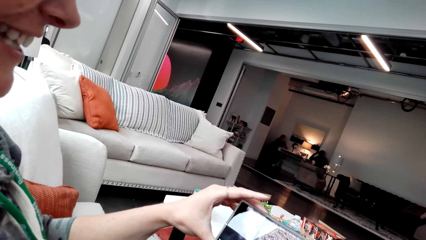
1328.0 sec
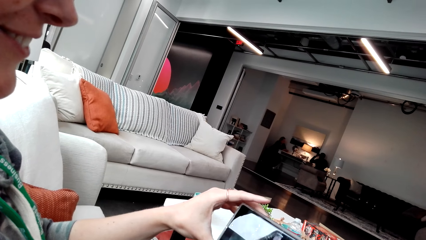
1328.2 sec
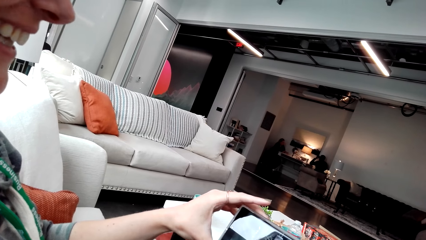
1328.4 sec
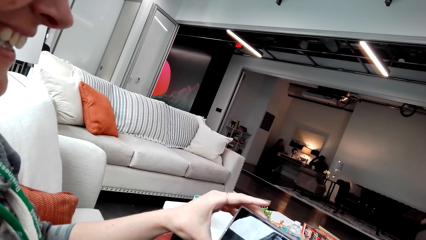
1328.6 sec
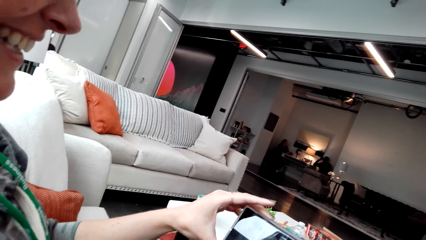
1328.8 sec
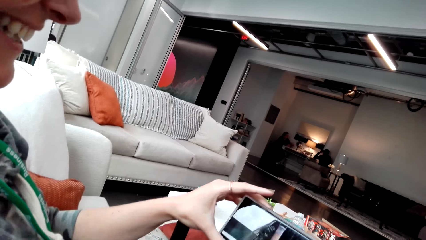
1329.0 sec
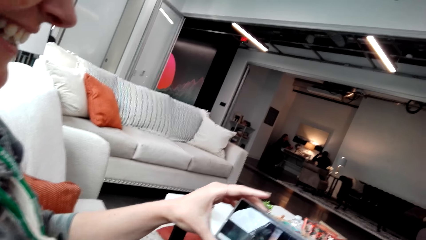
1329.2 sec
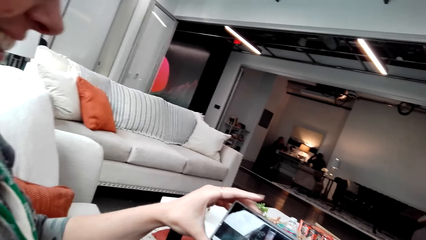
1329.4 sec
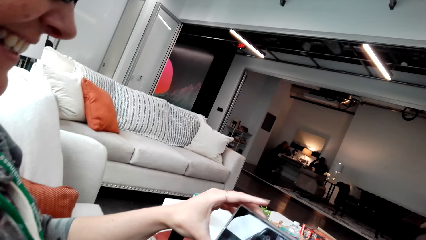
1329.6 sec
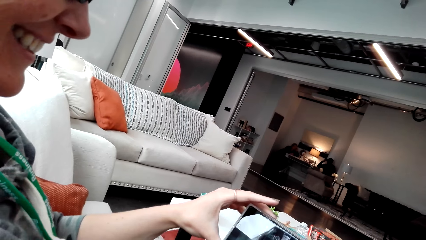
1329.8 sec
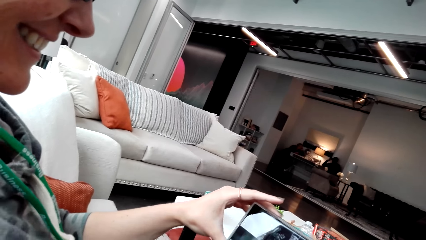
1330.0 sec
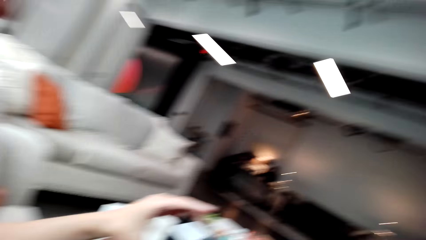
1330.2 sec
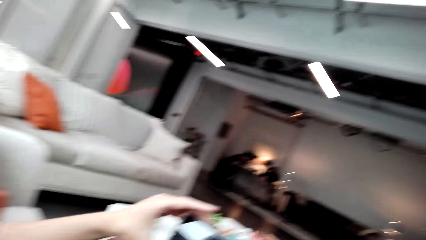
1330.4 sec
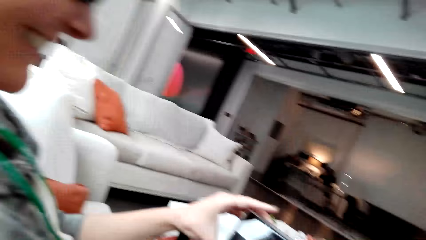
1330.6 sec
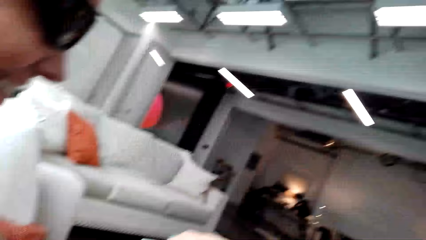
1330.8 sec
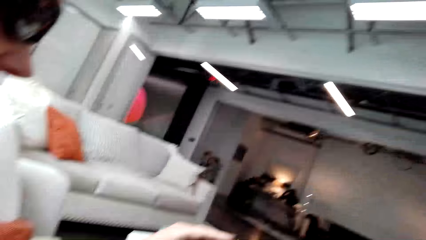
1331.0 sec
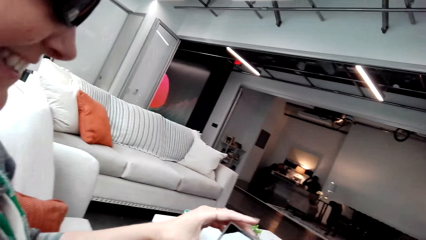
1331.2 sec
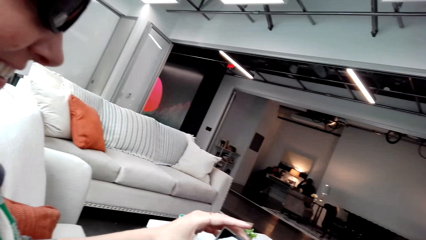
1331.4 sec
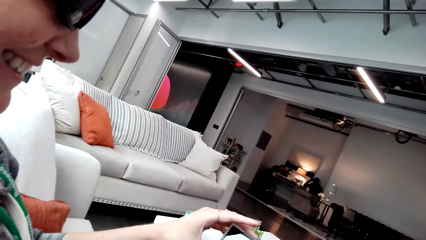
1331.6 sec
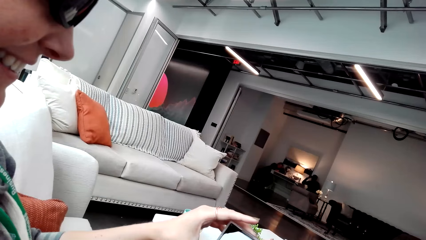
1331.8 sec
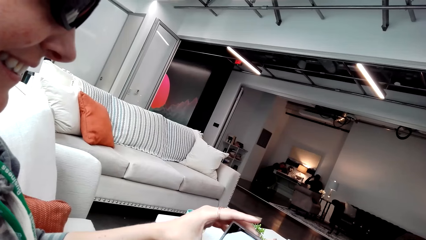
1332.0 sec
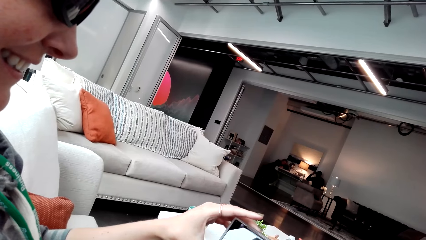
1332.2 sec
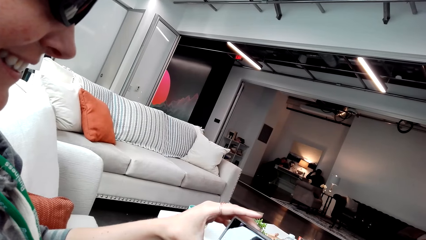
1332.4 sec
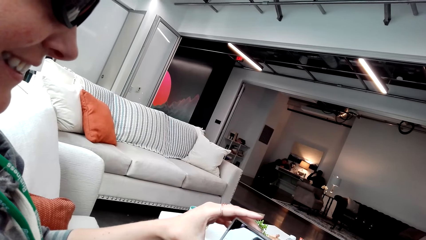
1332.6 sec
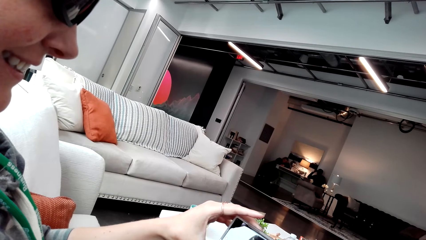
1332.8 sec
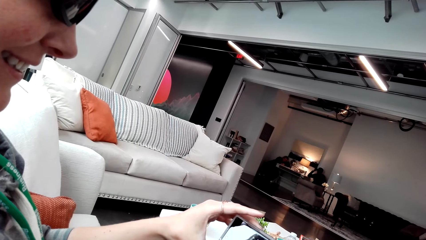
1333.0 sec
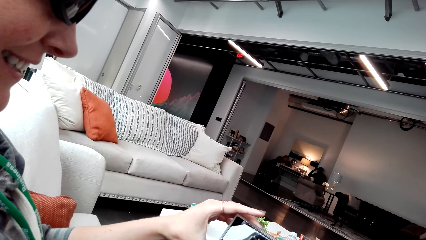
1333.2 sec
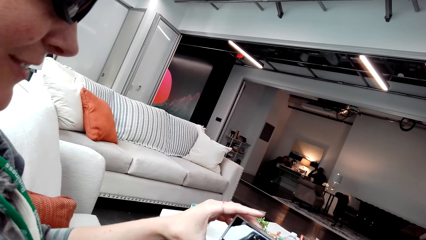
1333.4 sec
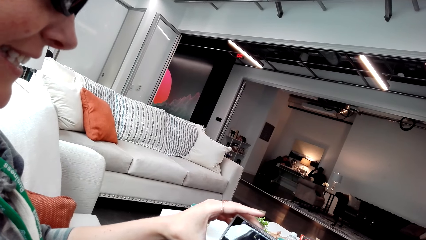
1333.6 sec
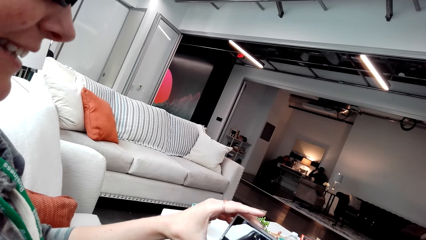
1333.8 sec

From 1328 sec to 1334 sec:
A woman talks.

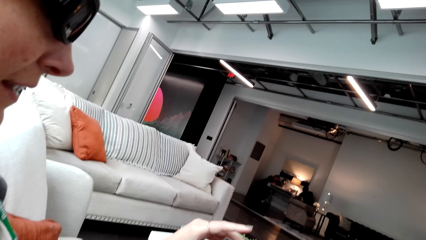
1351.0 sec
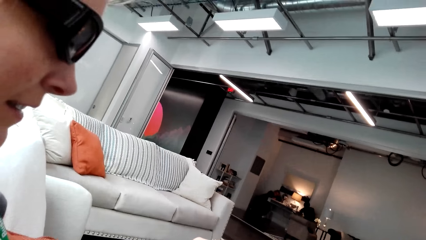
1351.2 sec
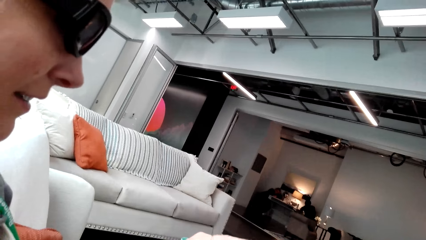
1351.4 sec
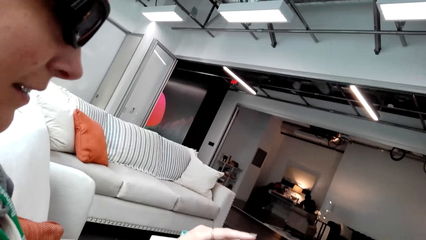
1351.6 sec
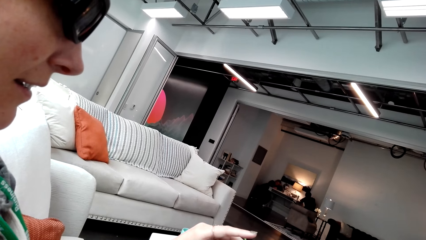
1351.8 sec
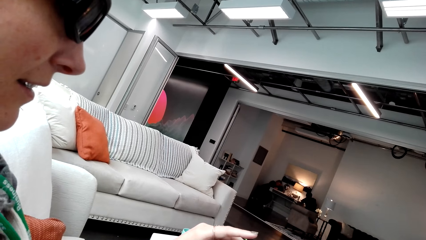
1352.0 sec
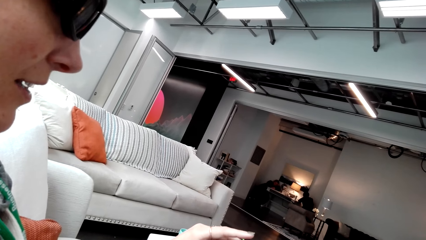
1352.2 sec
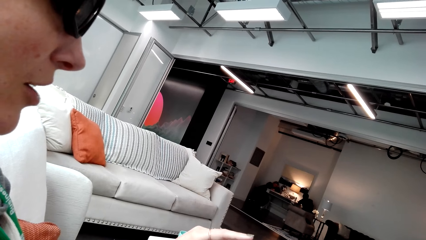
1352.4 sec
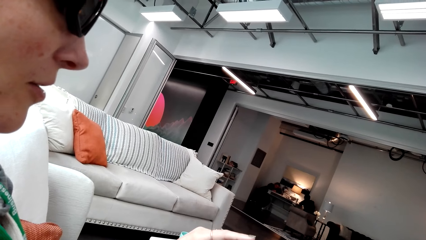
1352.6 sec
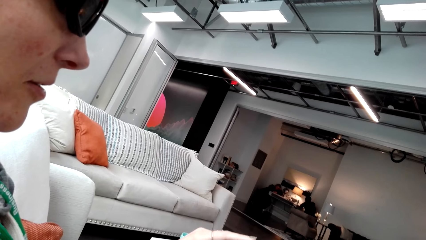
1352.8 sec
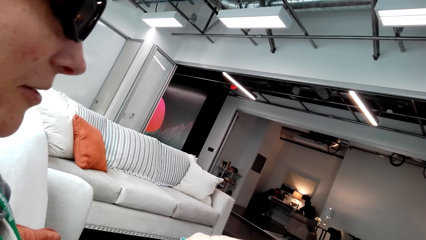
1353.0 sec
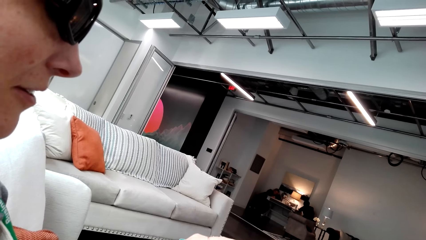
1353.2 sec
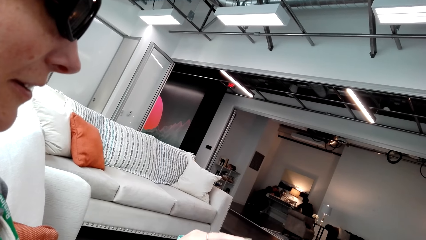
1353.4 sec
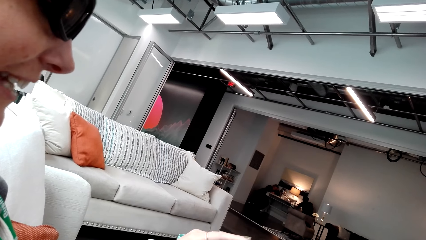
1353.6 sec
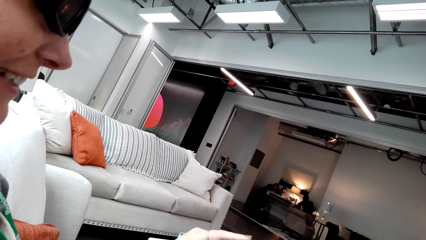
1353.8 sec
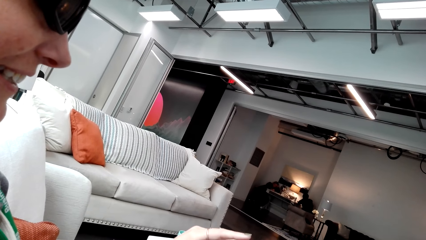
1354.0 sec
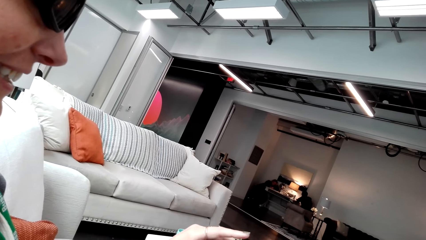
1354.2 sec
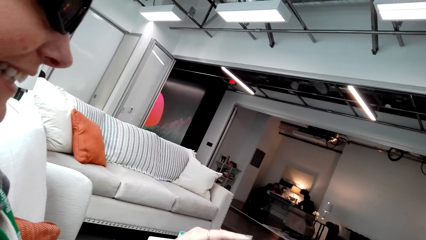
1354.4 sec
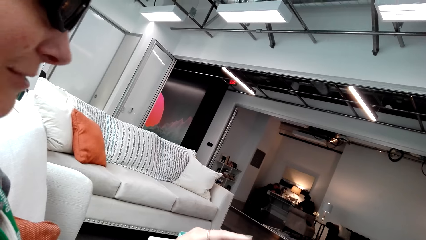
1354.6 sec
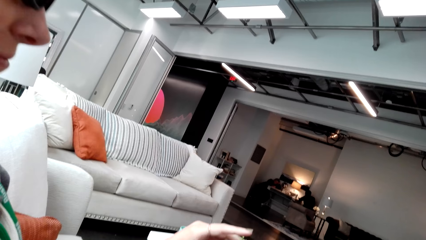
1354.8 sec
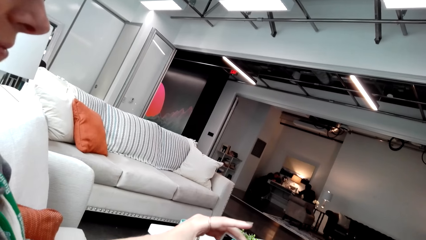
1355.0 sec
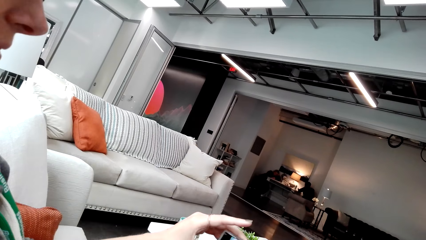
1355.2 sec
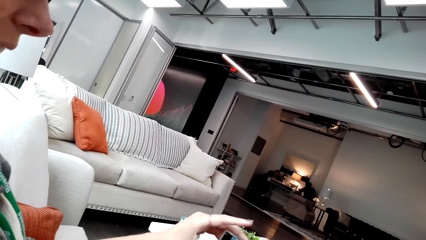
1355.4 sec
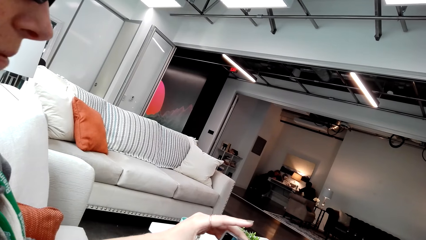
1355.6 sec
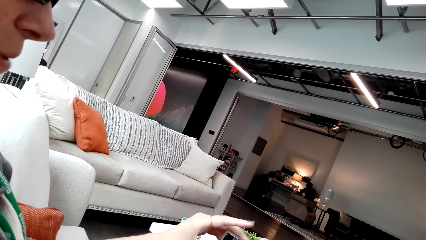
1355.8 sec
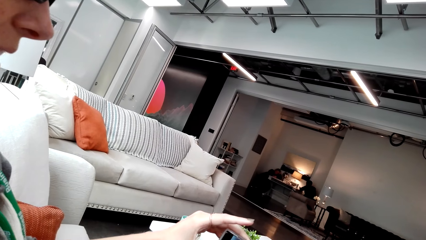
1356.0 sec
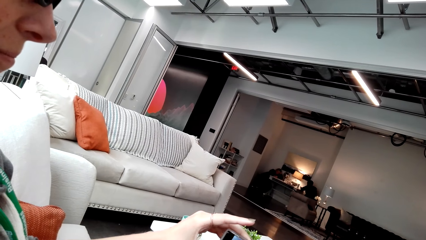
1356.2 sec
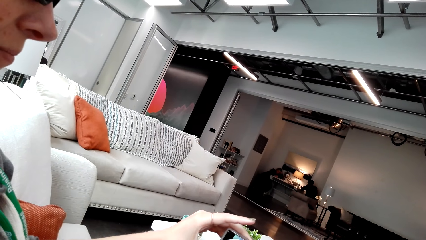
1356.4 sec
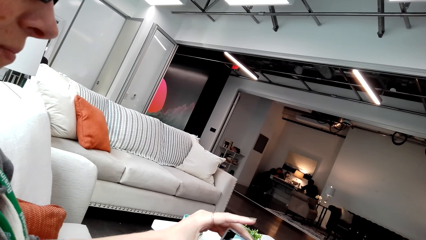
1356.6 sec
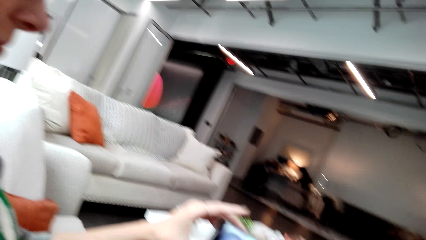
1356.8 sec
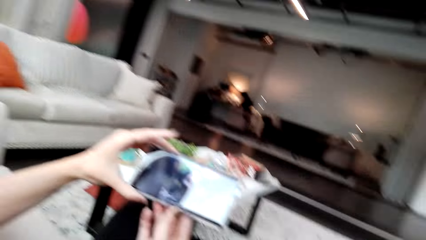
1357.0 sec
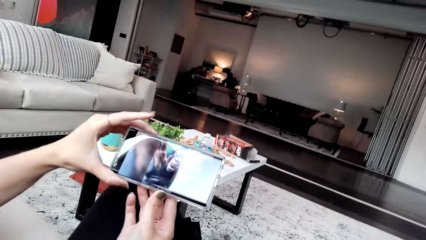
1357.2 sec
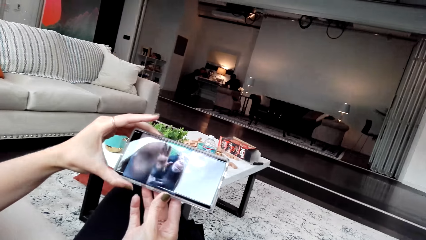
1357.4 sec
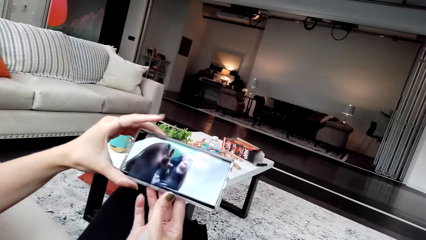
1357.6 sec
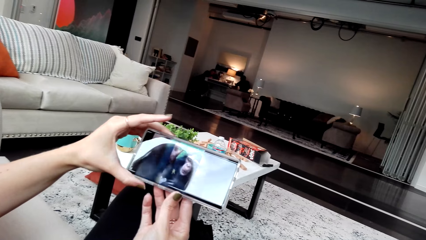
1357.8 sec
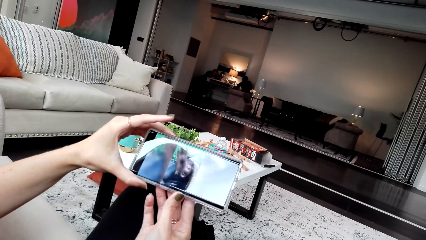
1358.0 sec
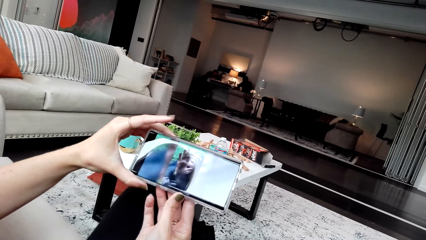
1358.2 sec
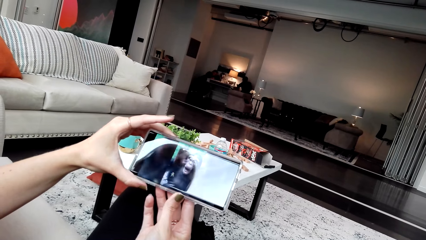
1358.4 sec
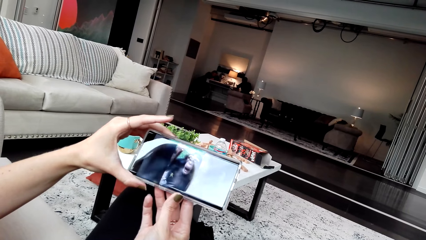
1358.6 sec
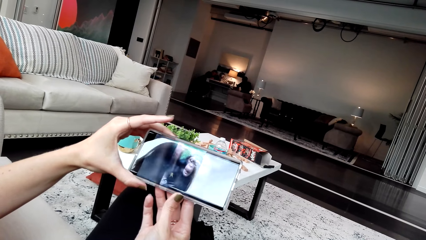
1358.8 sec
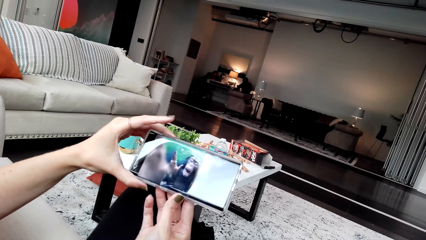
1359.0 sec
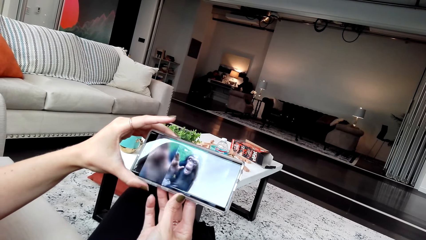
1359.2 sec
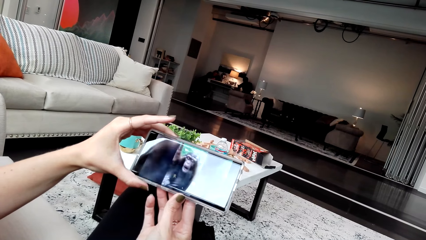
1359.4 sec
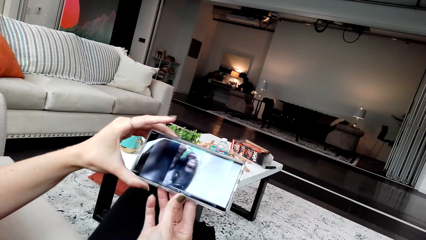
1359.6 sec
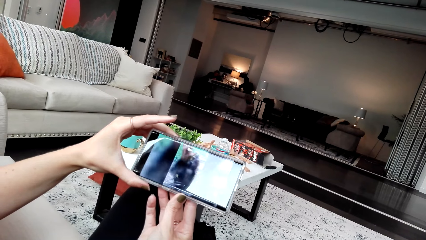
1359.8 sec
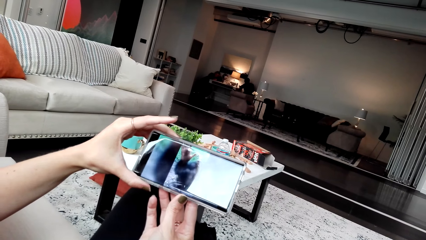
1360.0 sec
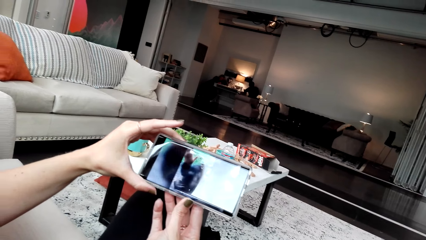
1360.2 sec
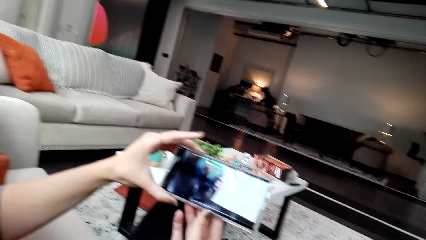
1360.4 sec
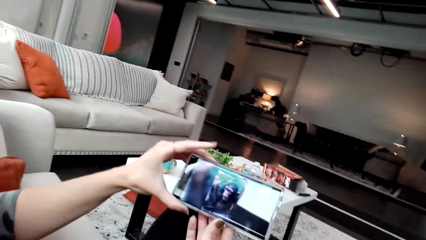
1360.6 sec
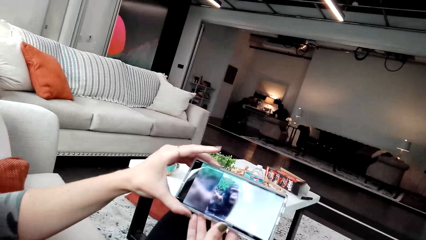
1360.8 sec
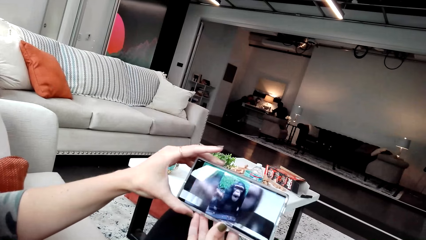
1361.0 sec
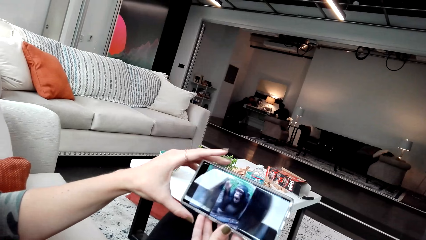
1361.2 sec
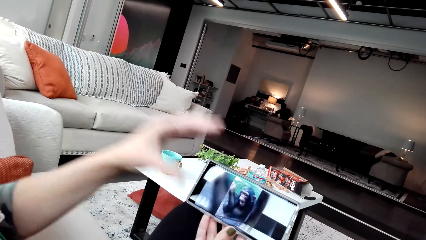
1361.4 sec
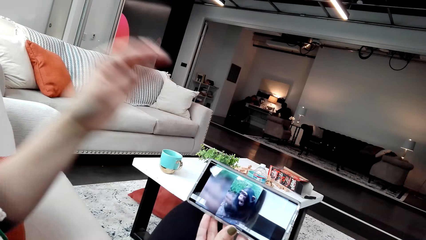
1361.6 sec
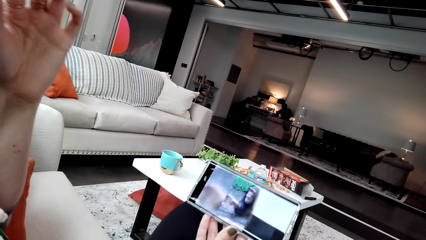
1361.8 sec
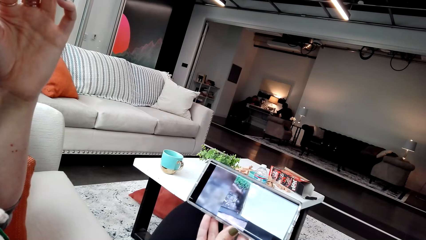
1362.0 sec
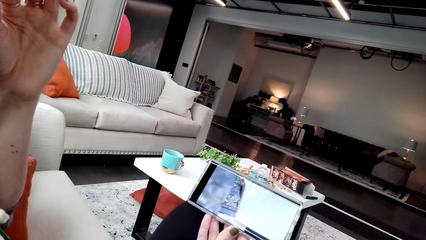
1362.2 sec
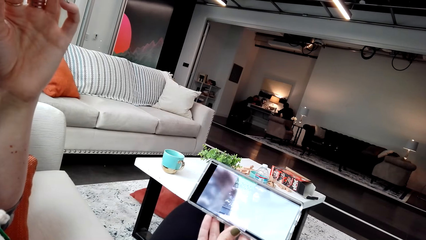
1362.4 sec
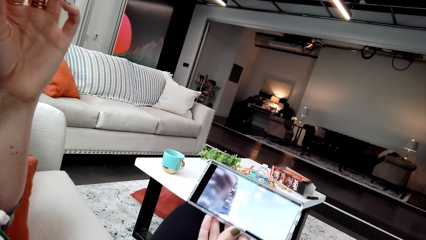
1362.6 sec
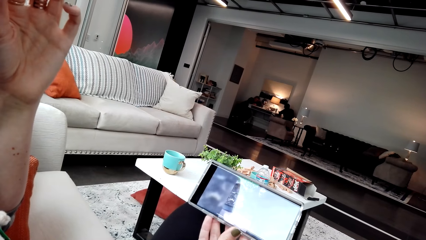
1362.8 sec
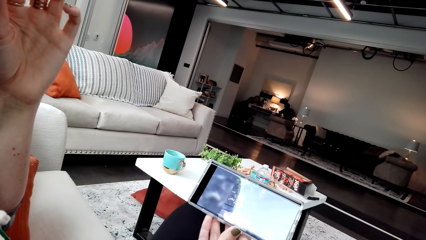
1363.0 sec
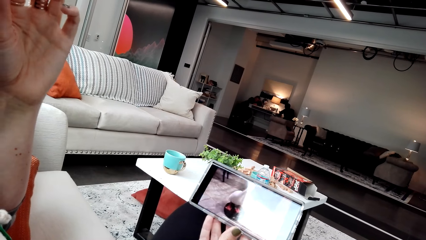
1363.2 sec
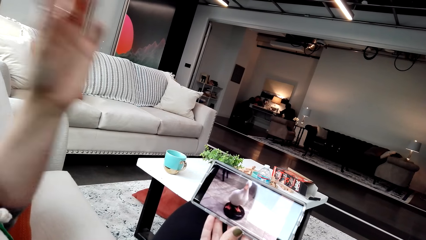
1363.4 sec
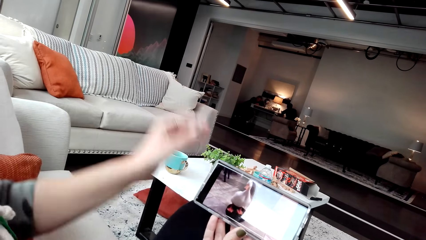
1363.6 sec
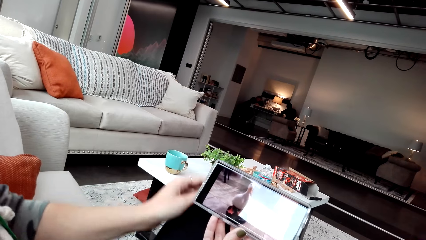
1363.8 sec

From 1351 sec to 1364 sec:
The camera wearer talks. A woman talks. The woman moves the hands and raises a hand.
